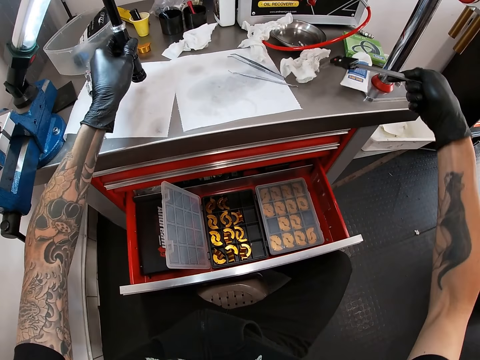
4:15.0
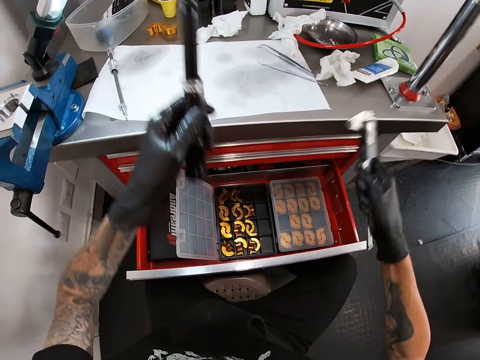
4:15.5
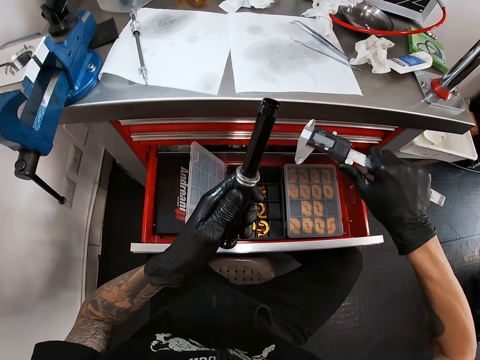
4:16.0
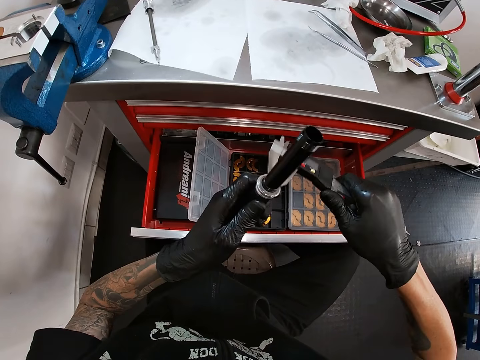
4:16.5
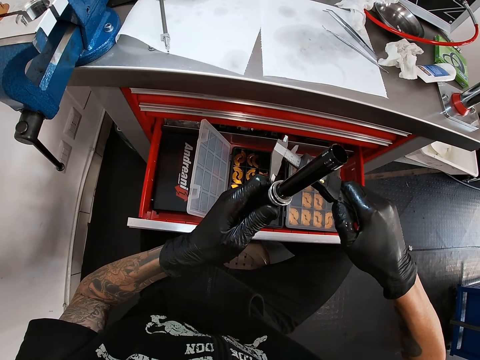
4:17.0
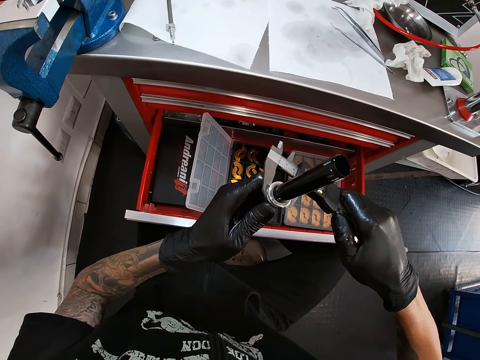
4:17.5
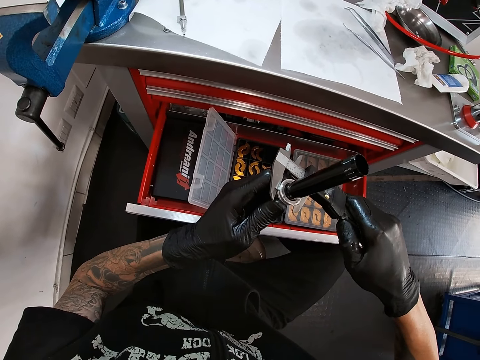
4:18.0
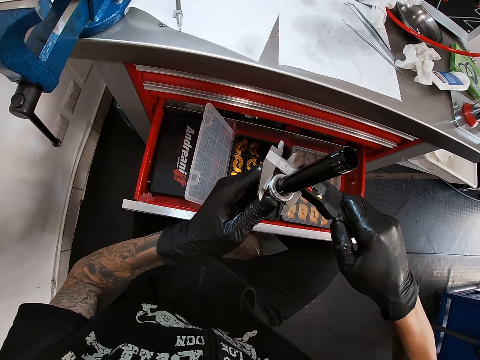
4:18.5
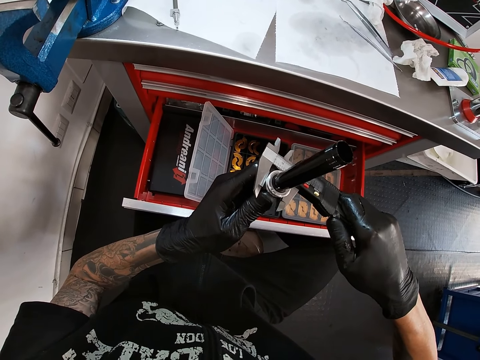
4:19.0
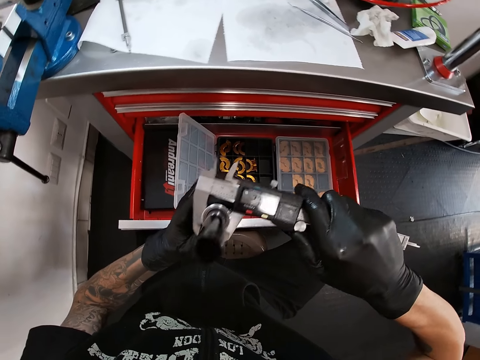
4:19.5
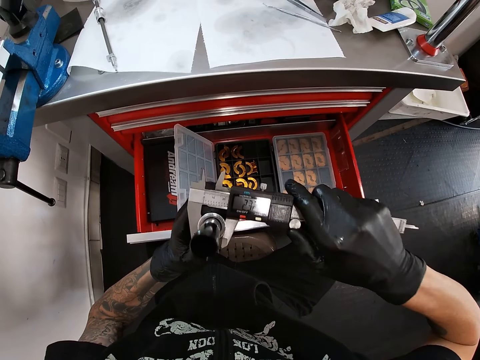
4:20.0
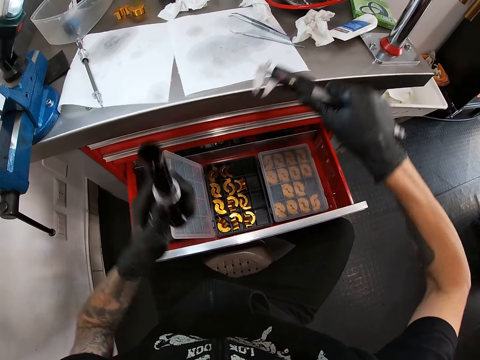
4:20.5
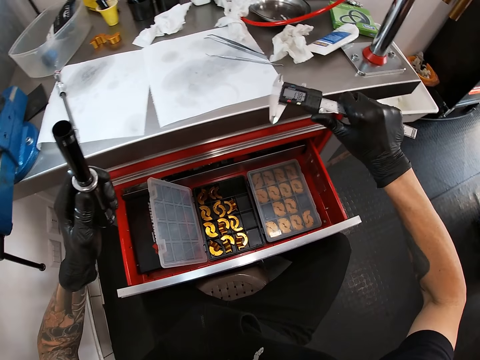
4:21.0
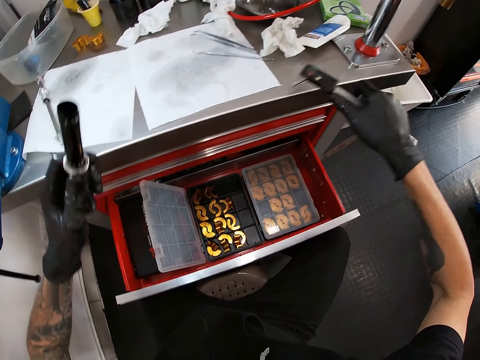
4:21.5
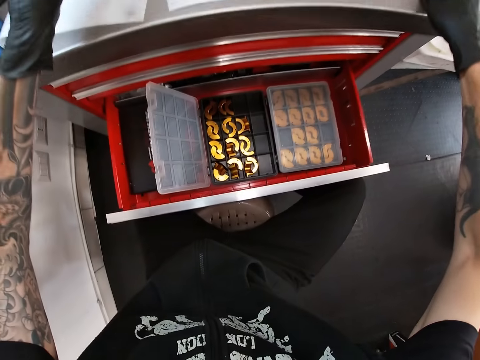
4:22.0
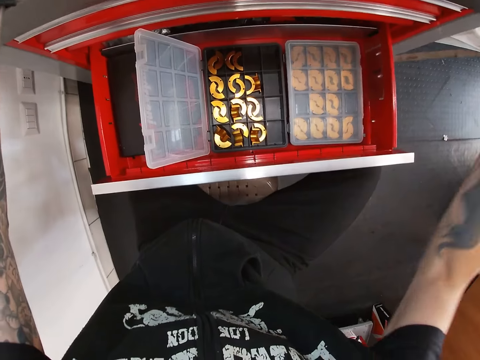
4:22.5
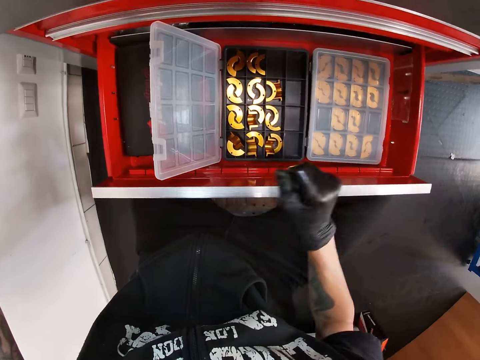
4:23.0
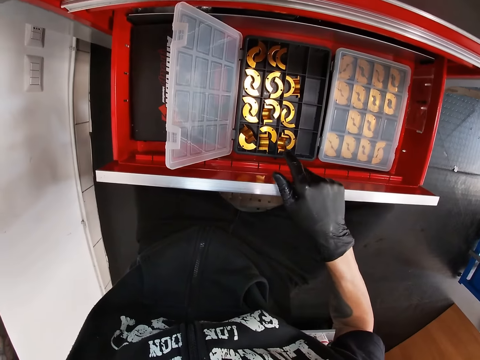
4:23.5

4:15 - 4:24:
The camera wearer picks up the bicycle hub from the work bench with his left hand. He takes the measurement of the bicycle hub with the vernier caliper in his right hand. He fixes the touch. He looks at the measurement. He drops the vernier caliper on the work bench with his right hand.

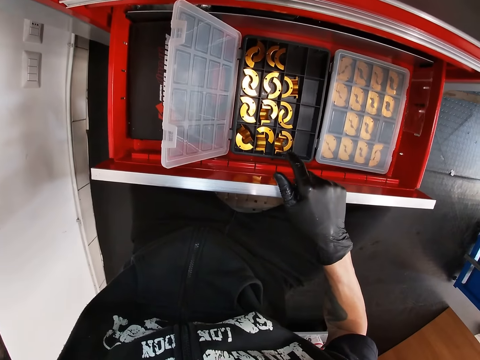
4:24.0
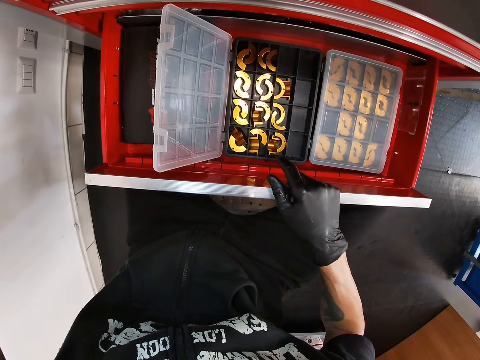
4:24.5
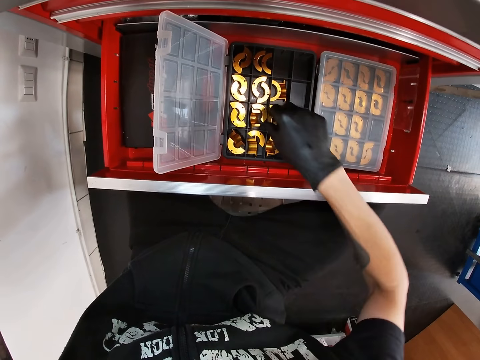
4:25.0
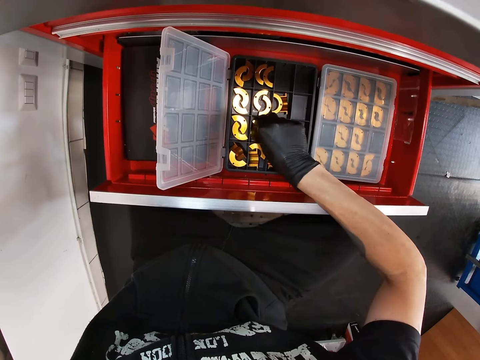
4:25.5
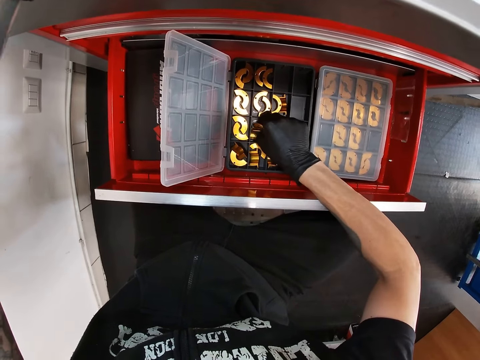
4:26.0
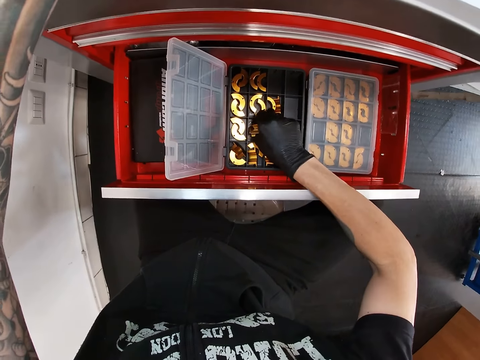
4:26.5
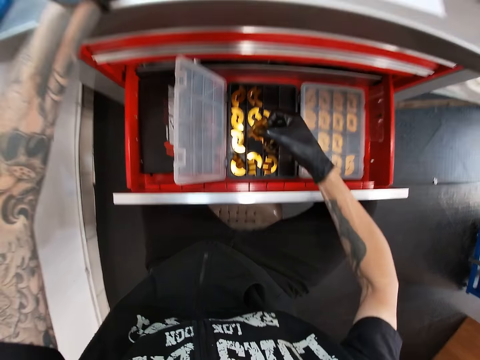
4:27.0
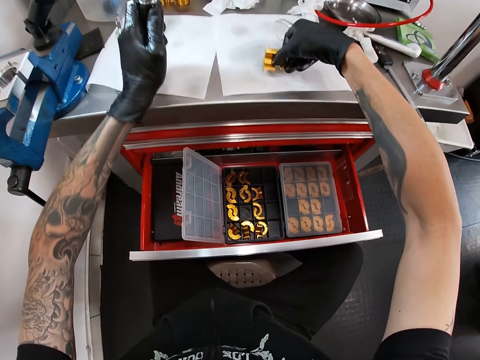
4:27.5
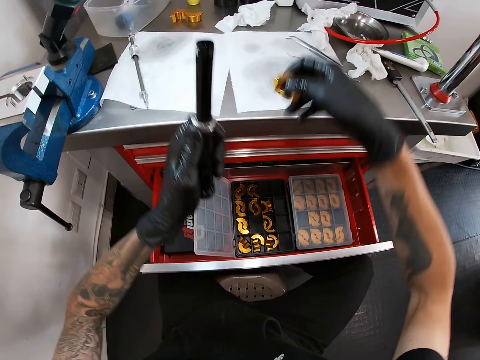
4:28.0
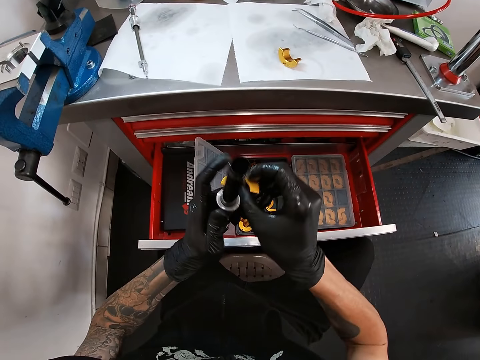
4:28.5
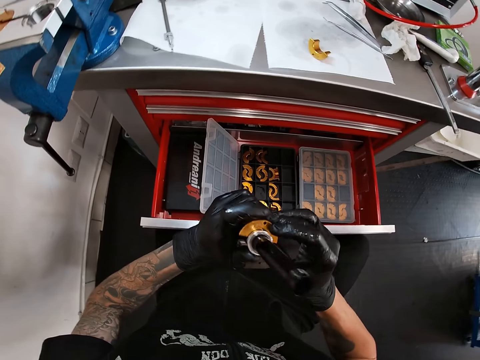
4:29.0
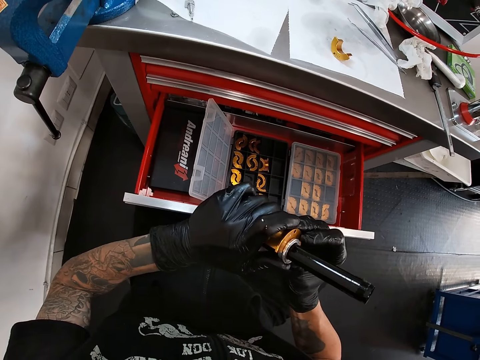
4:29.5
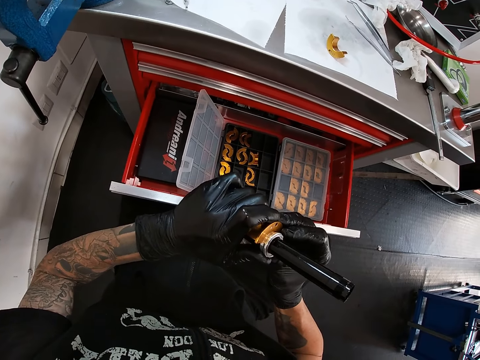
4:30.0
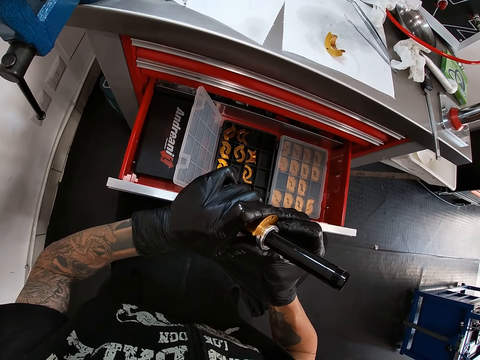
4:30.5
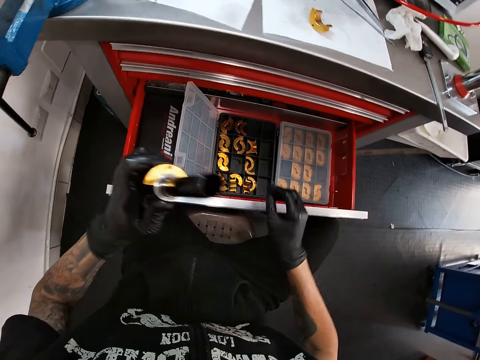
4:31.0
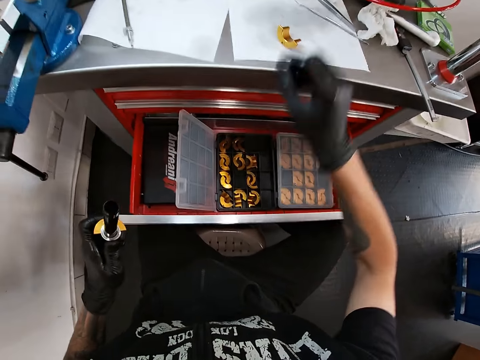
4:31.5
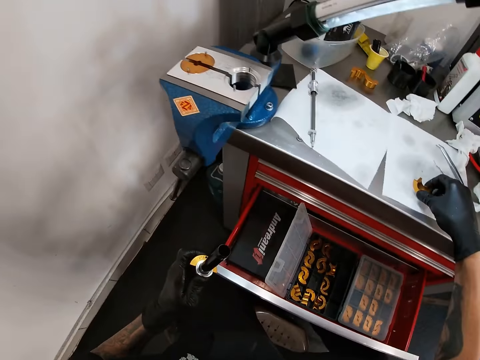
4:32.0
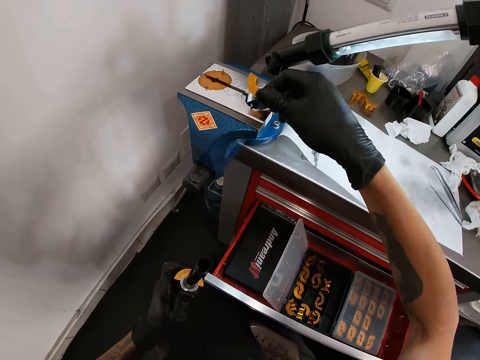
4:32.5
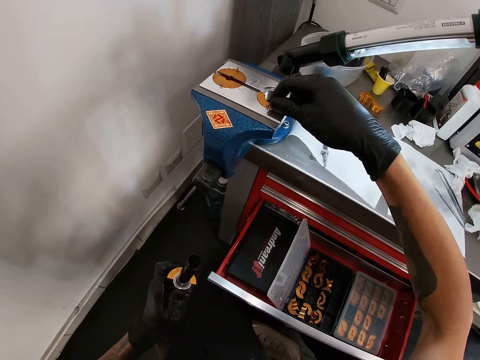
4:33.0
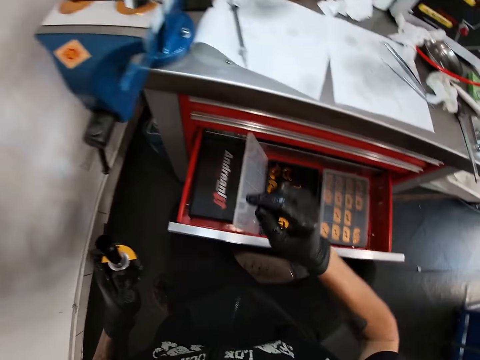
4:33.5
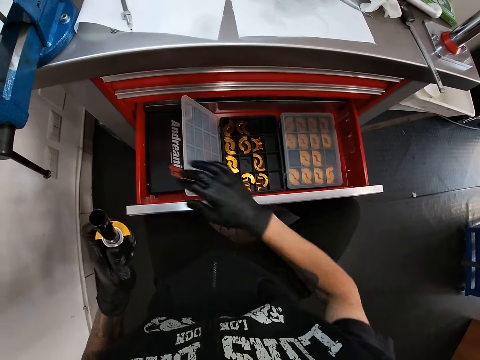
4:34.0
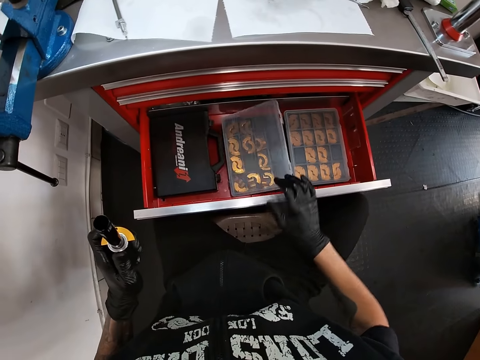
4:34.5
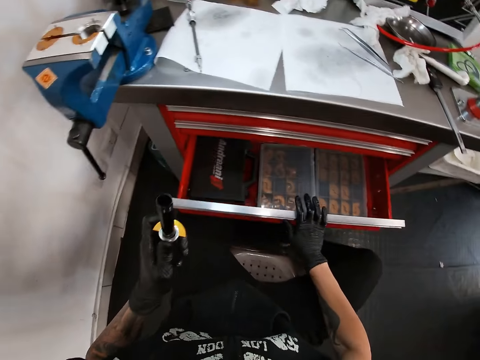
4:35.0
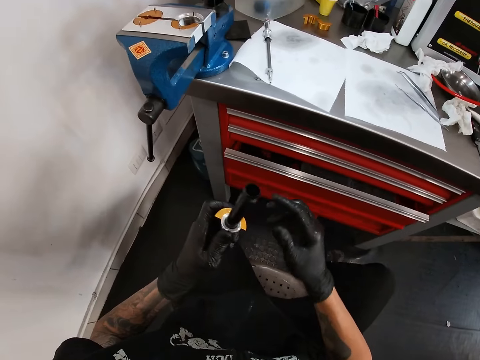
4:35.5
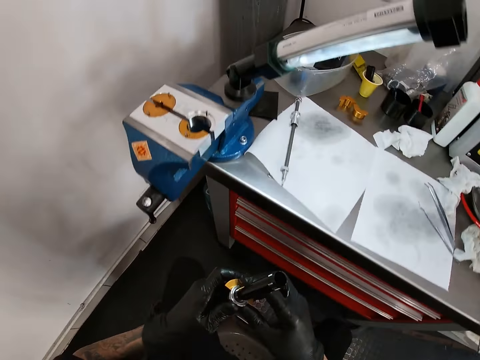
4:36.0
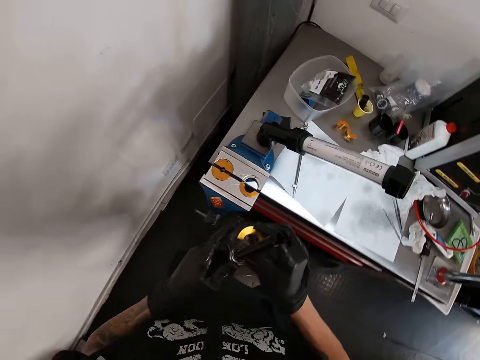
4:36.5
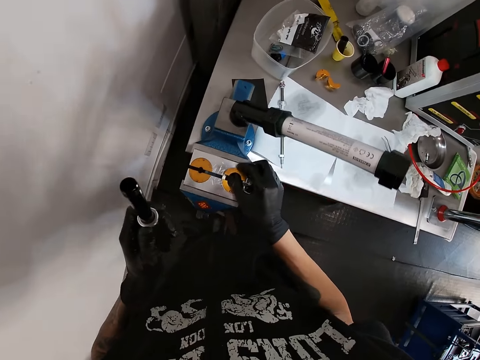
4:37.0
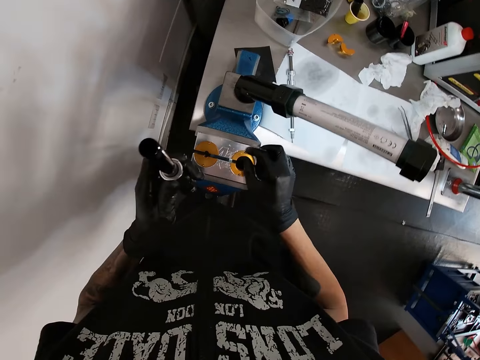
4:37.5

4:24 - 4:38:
The camera wearer looks at something. He takes two components from the box in the drawer with his right hand. He drops the component on the work bench with his right hand. He fixes the component on the bicycle hub with his right hand. He picks up the component from the work bench with his right hand and puts the component on the bench vice with his right hand. He closes the box in the drawer with his right hand. He closes the drawer with his right hand. He removes the component from the bicycle hub with his right hand. He puts the component on the bench vice with his right hand.

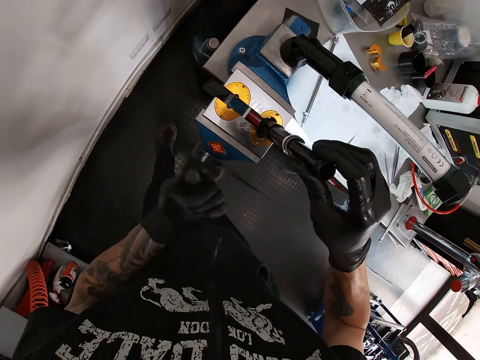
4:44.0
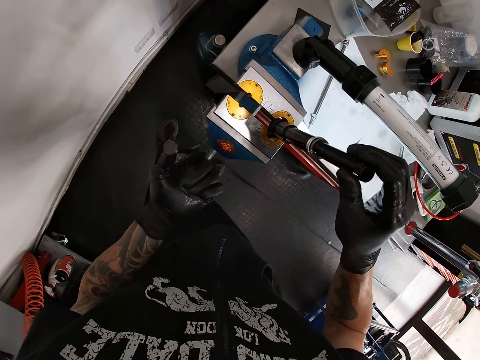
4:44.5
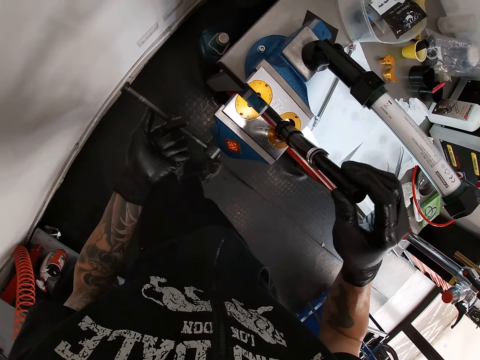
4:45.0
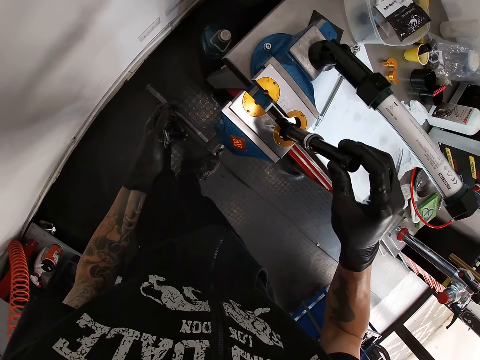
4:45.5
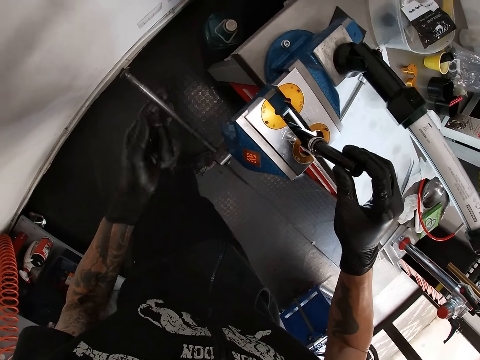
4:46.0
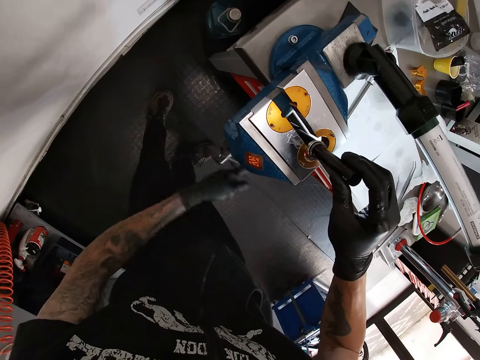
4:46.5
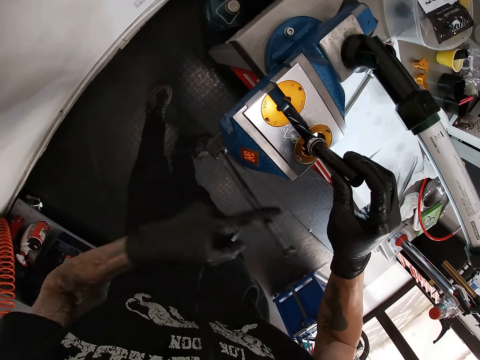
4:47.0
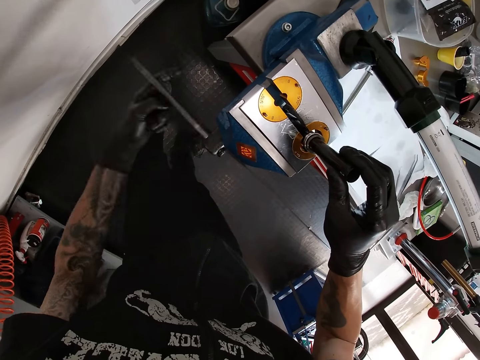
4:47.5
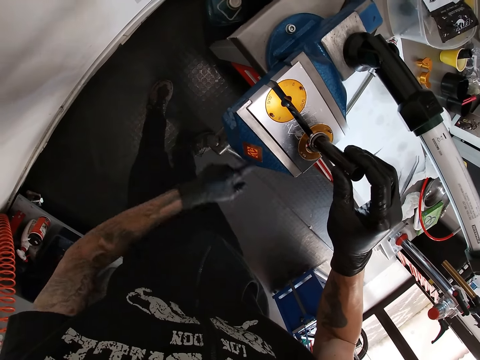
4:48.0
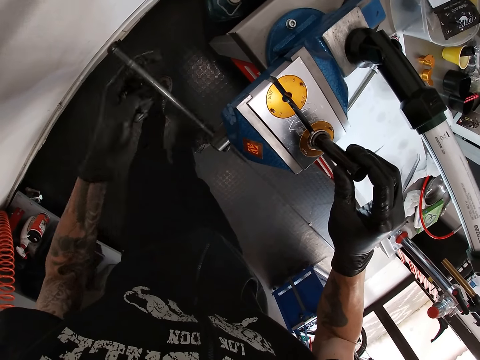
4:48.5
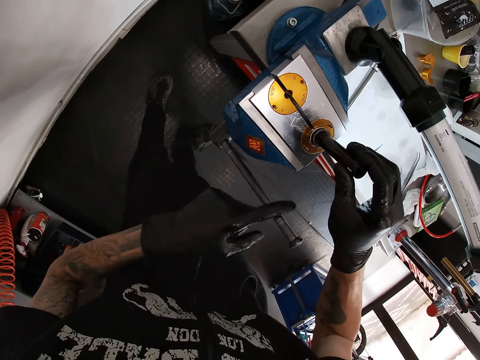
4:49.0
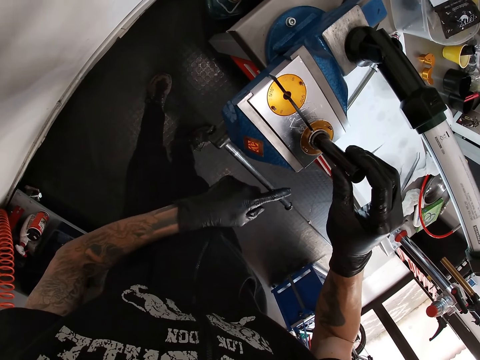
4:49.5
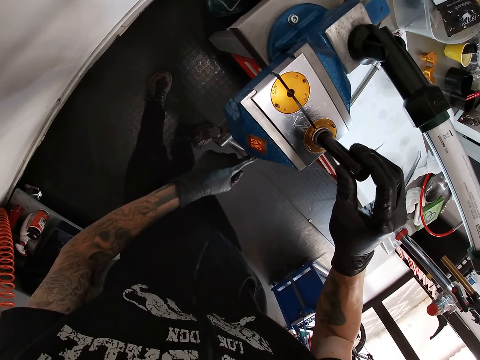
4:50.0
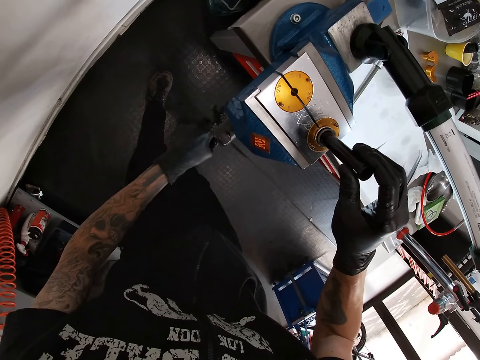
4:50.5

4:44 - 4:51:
The camera wearer fixes the touch on the machine. They tighten the jaws of the bench vice with the bench vice handle.
